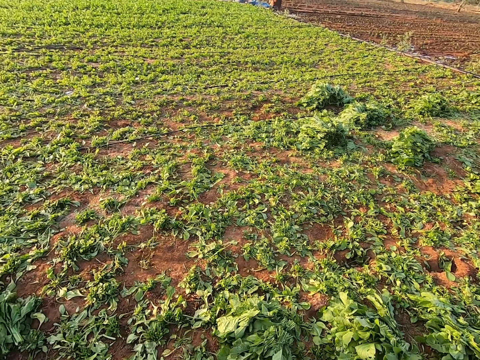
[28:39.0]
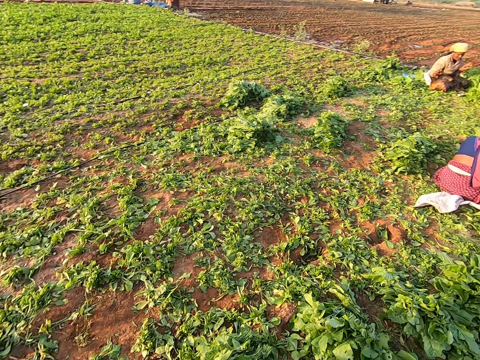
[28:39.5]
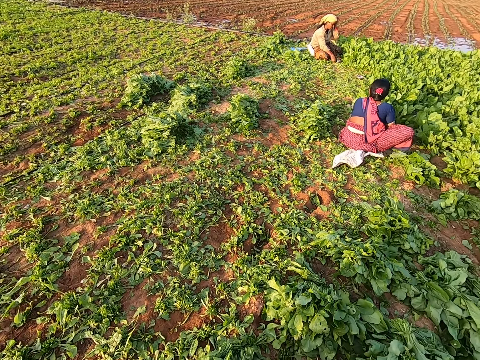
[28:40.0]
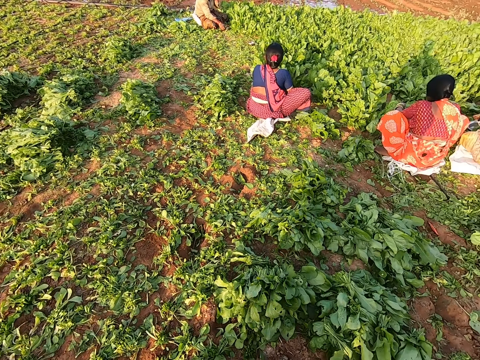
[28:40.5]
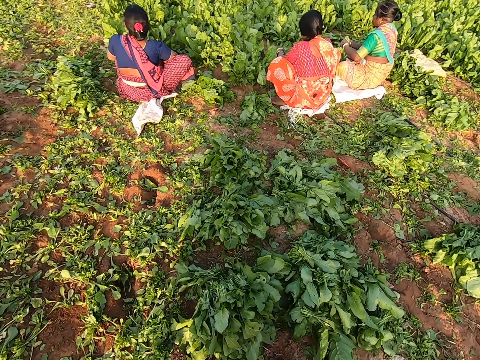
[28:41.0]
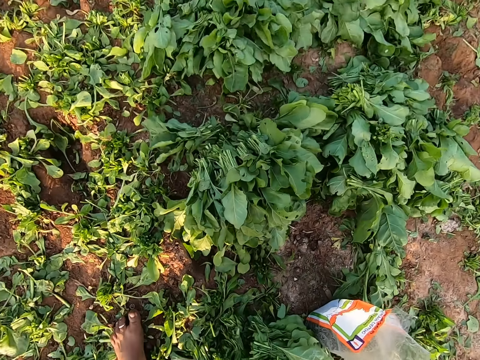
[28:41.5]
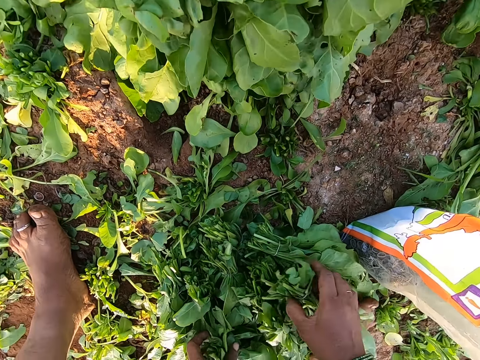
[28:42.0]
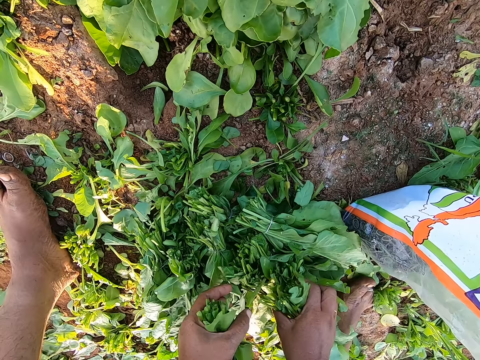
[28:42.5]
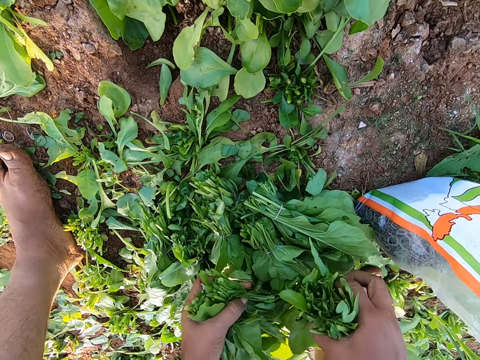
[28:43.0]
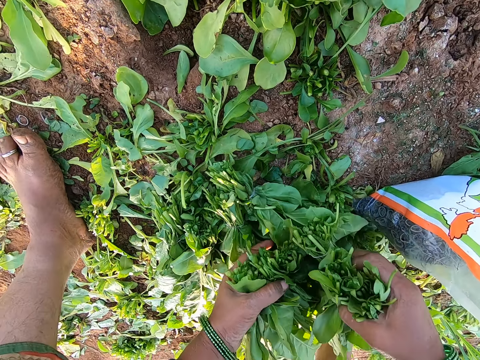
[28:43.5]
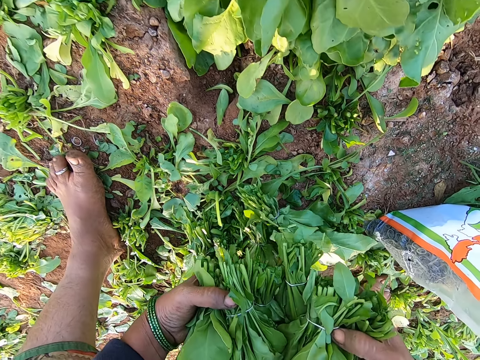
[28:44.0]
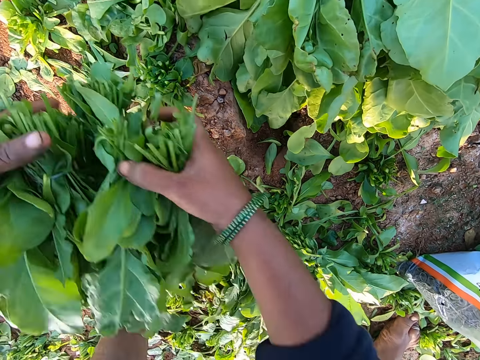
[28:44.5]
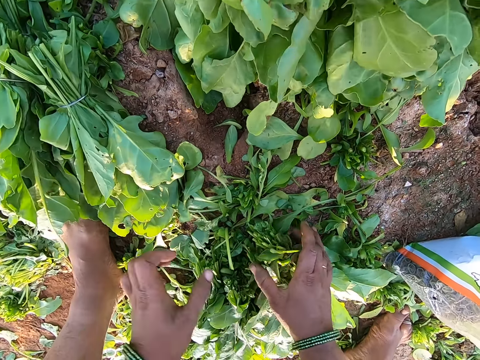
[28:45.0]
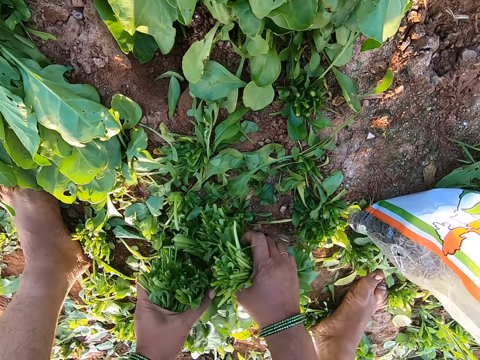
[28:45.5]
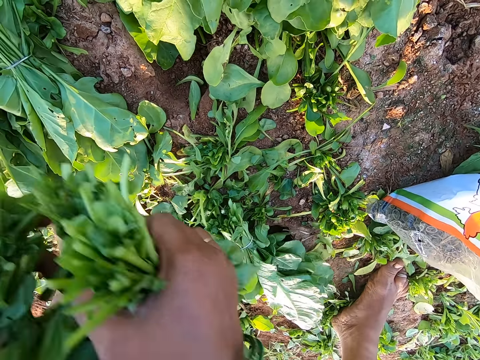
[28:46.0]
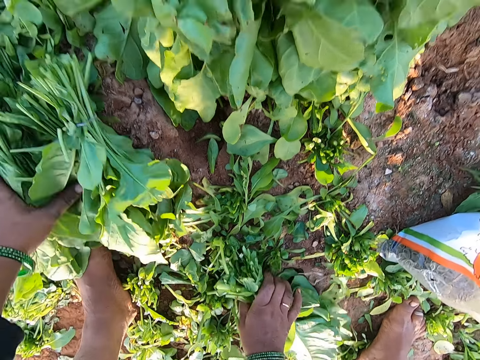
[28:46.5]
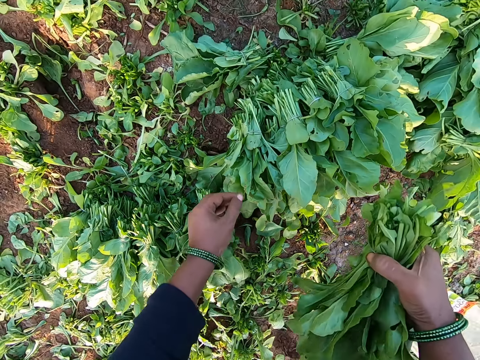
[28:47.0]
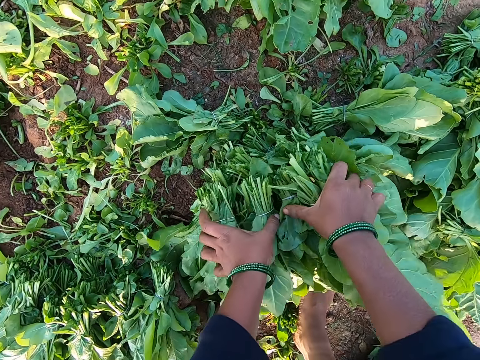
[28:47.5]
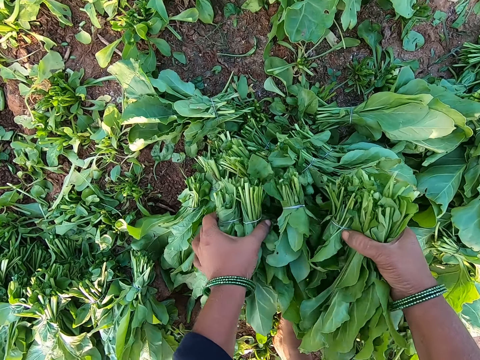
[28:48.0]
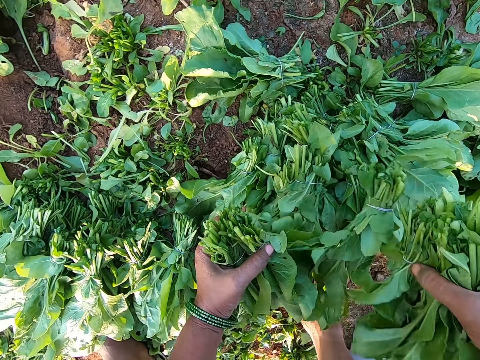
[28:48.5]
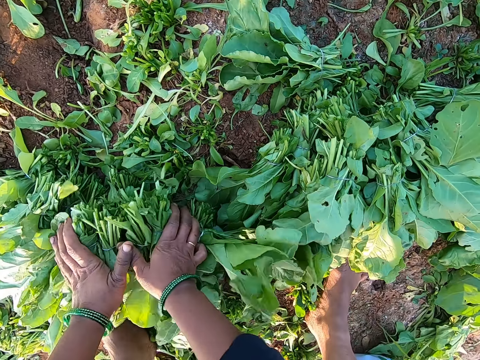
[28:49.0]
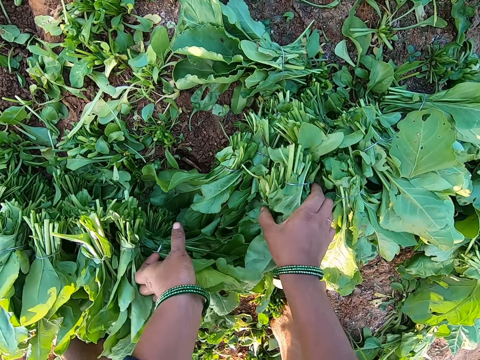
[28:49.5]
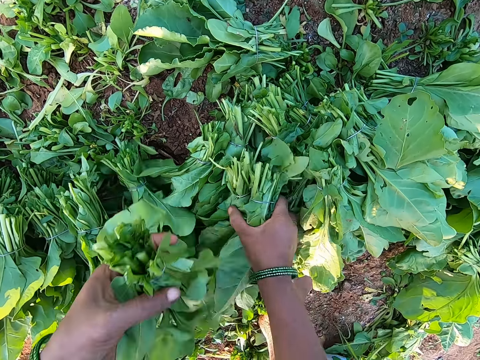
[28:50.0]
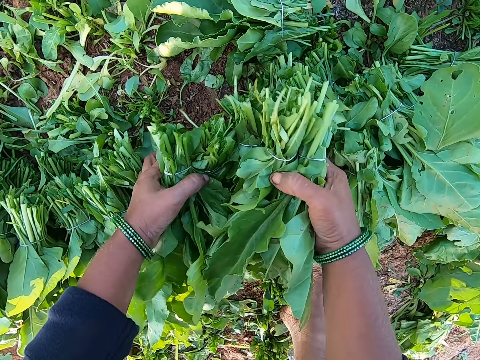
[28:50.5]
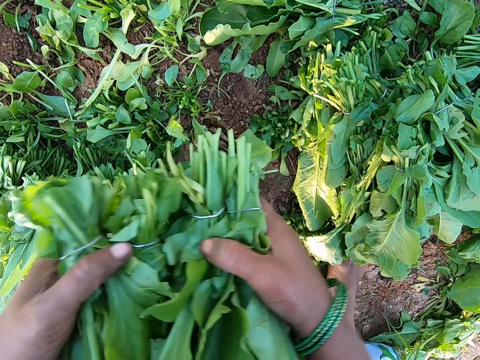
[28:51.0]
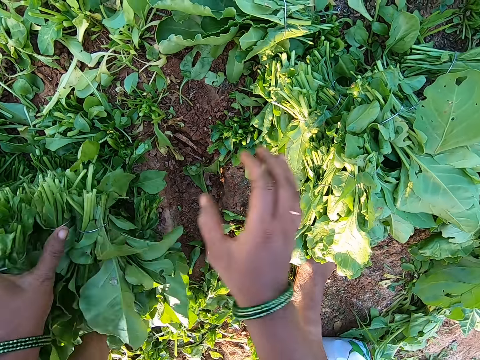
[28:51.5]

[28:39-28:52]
The camera wearer walks. She picks a vegetable from the ground with her hands. She places the vegetable in her hands on the ground. She picks the vegetable from the ground with her hands. She places the vegetable in her hands on the ground. She picks the vegetable from the ground with her right hand. She picks some vegetable from the vegetable on the ground with her hands. She places the vegetable in her hands on some vegetable on the ground. She picks some vegetable from the vegetable on the ground with her hands. She places the vegetable in her hands on some vegetable on the ground.

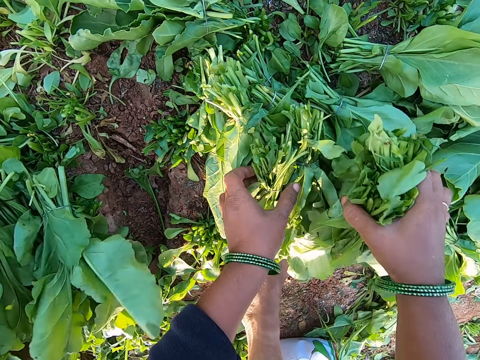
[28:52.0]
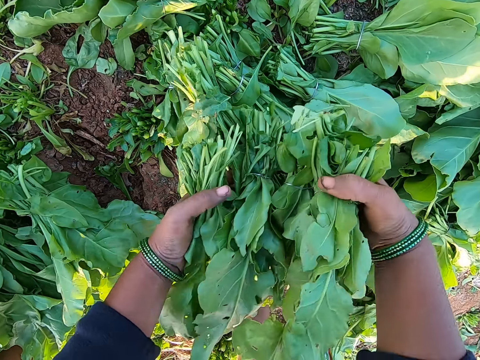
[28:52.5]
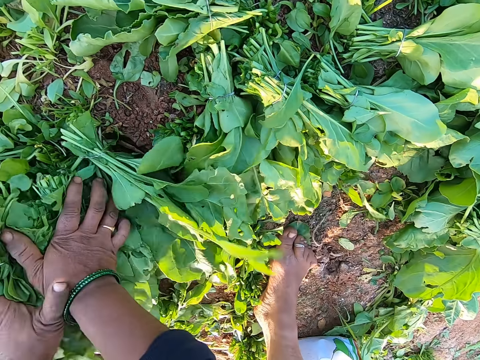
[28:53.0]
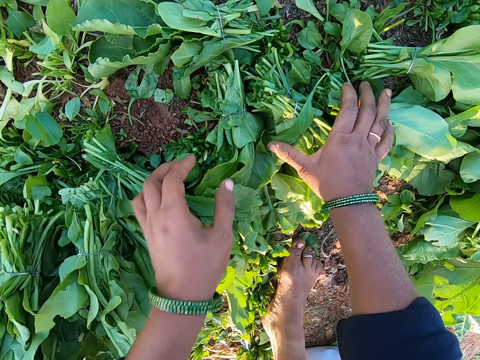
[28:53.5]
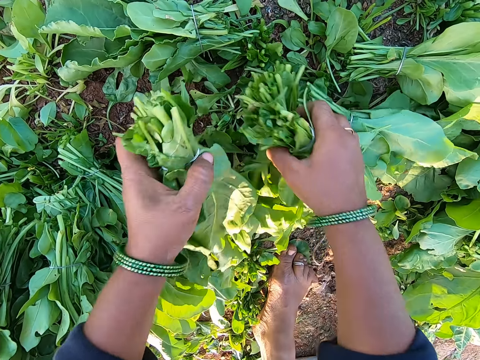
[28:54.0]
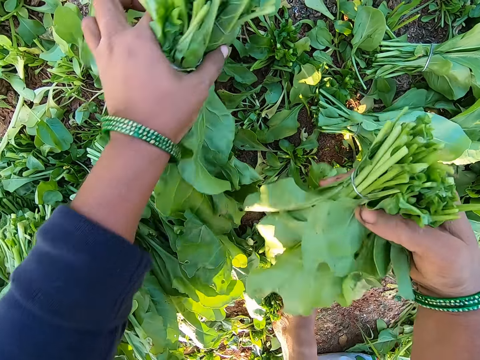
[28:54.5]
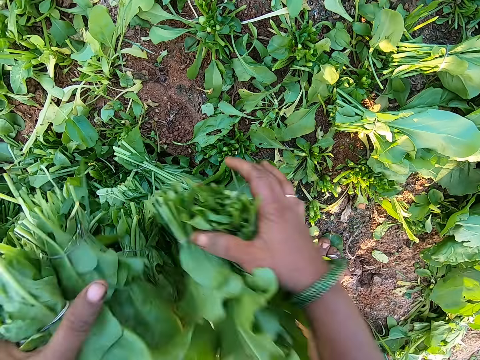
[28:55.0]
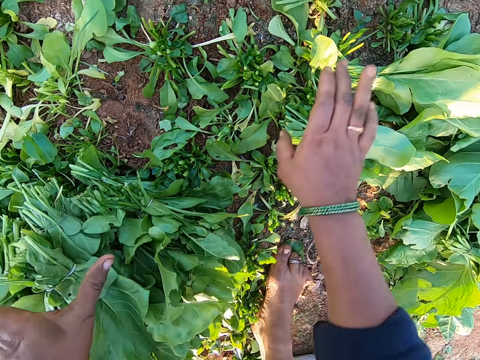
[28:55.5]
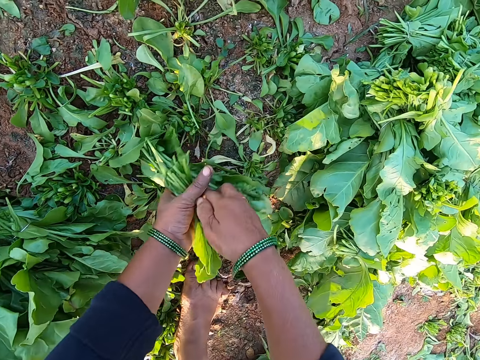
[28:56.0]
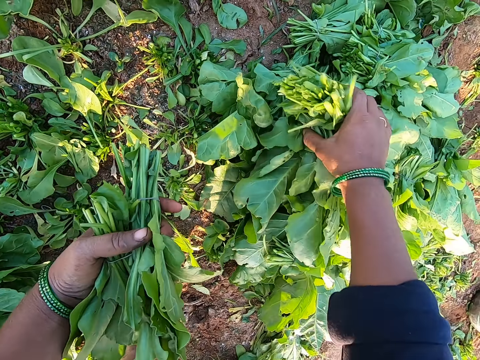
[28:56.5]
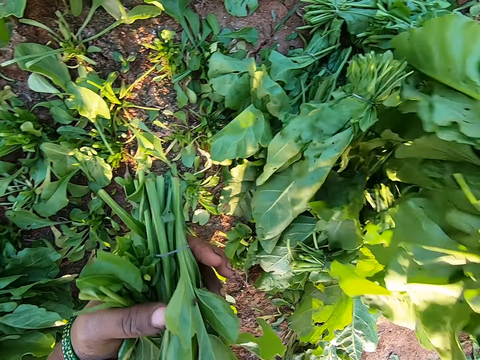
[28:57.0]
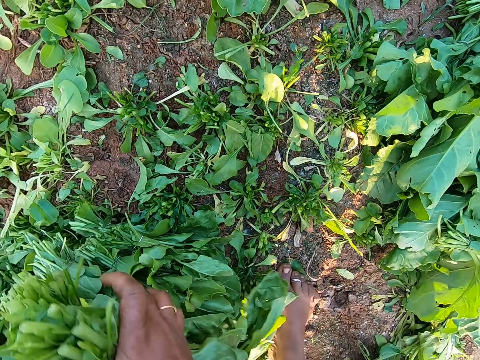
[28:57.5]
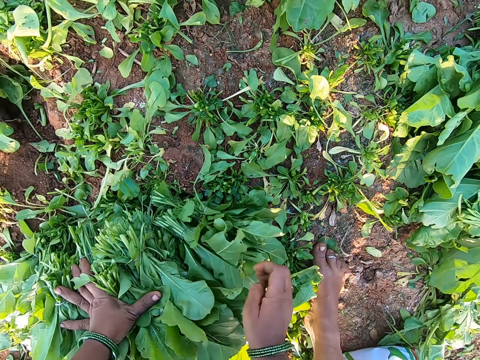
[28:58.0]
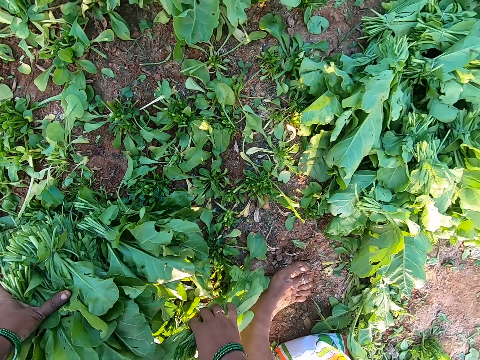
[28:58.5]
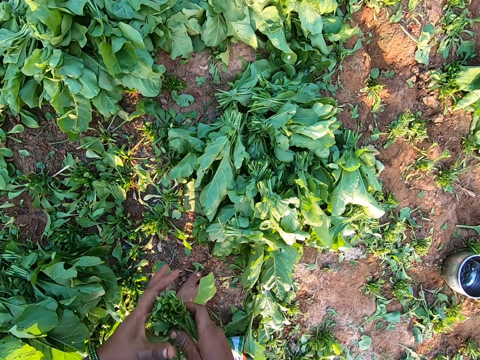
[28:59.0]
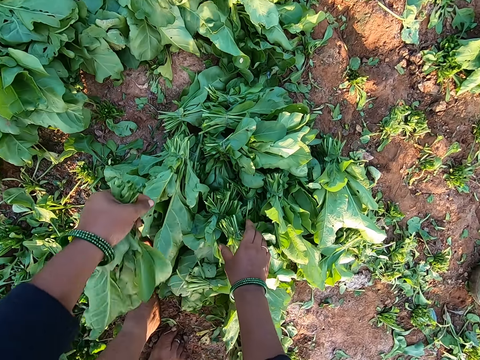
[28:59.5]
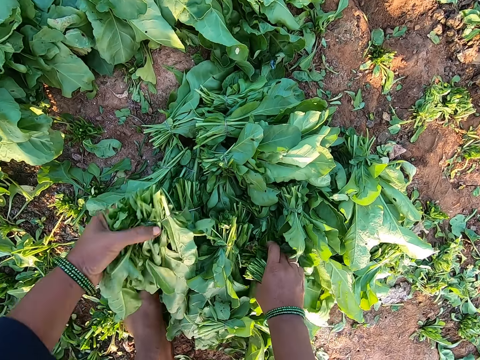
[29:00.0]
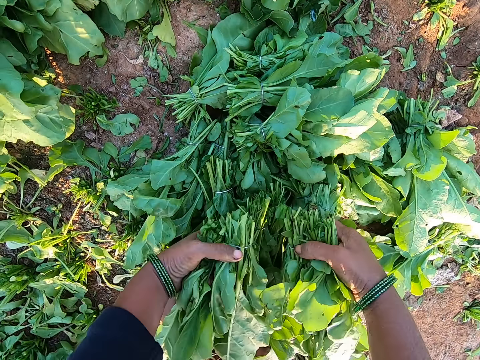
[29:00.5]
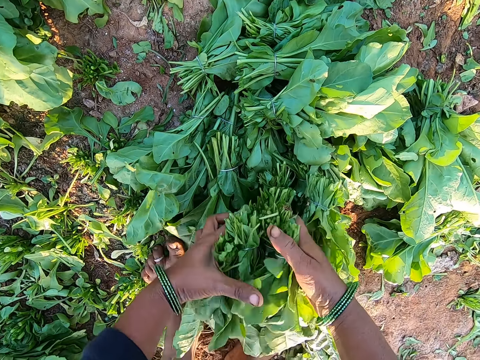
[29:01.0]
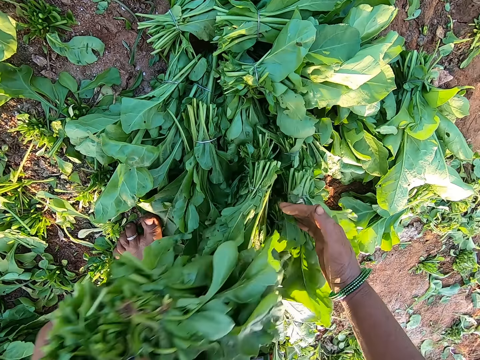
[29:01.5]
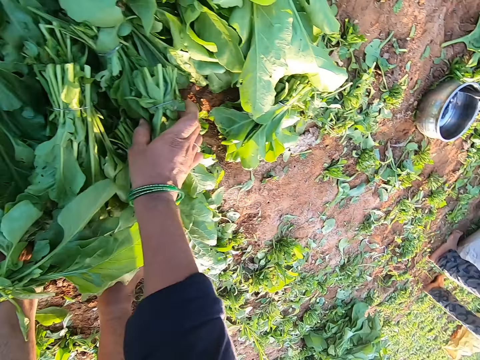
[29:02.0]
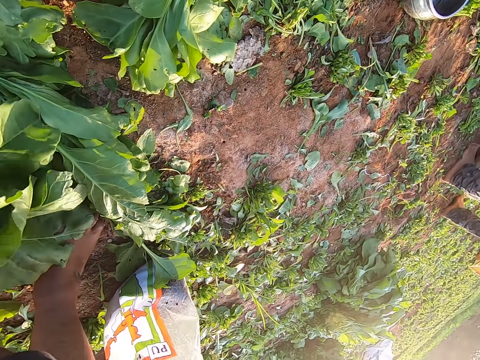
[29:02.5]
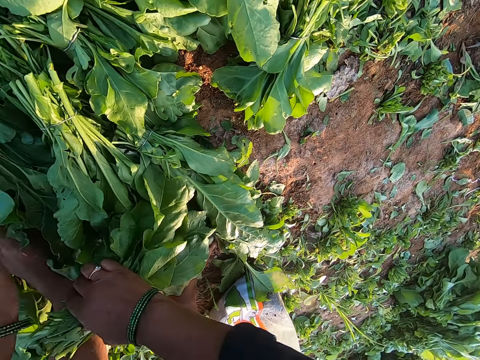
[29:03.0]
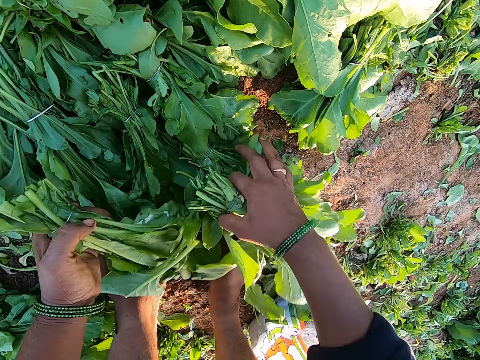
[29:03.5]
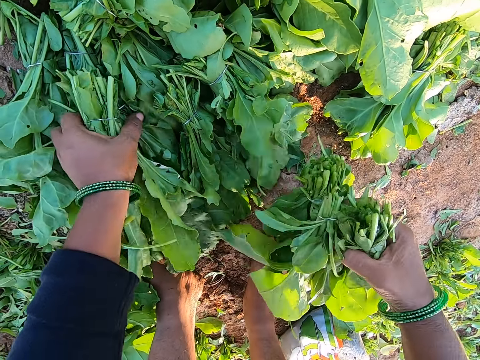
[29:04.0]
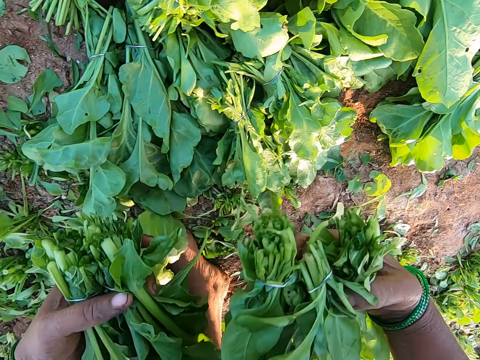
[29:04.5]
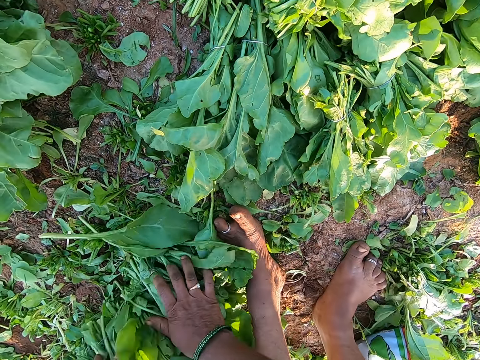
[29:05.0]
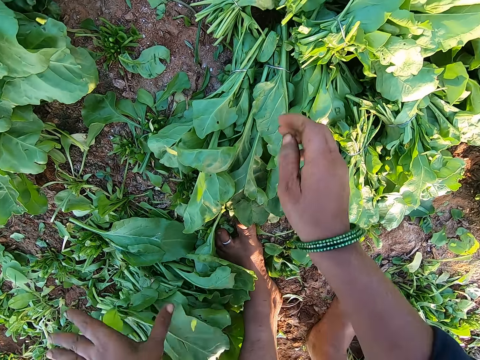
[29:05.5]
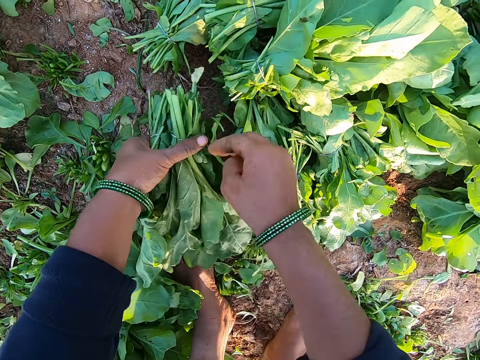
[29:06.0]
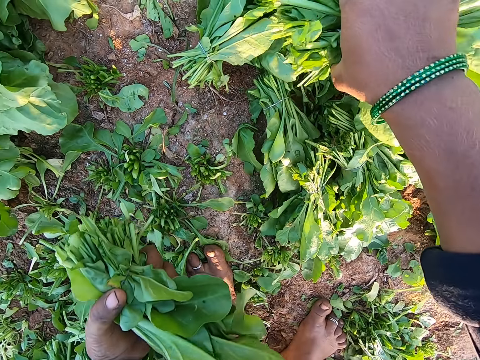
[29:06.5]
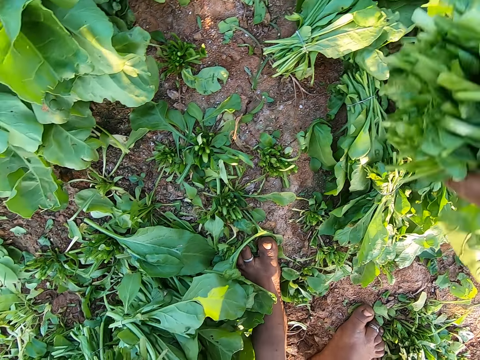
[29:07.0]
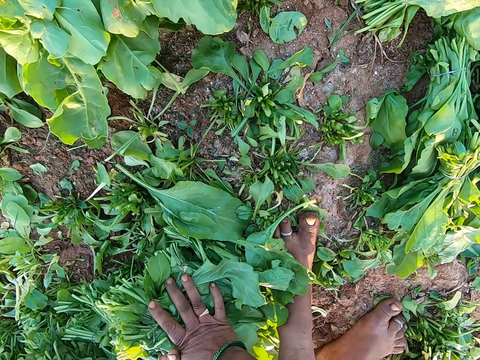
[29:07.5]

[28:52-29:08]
The camera wearer picks some vegetable from the vegetable on the ground with her hands. She places the vegetable in her hands on some vegetable on the ground. She picks some vegetables from the ground with her hands. She places the vegetable in her hands on some vegetable on the ground. She picks some vegetables from the ground with her right hand. She picks vegetables from the vegetable on the ground with her right hand. She places the vegetable in her hands on some vegetable on the ground. She picks the vegetable from the ground with her right hand. She passes the vegetable to her left hand. She picks vegetables from the vegetable on the ground with her hands. She passes the vegetable to her left hand. She picks the vegetable from the ground with her right hand. She picks vegetables from the ground with her left hand. She places the vegetable in her hands on some vegetable on the ground. She picks vegetables from the vegetable on the ground with her hands. She picks vegetables from the vegetables on the ground with her right hand. She places the vegetable in her hands on some vegetable on the ground.
